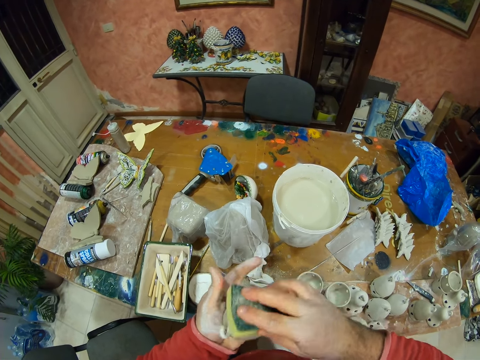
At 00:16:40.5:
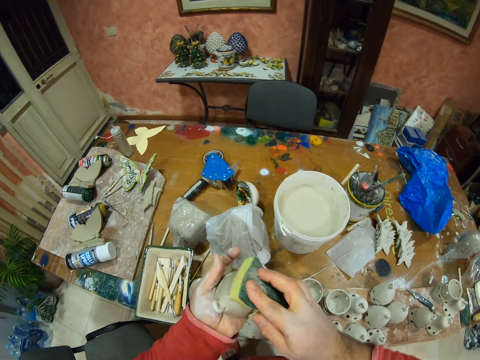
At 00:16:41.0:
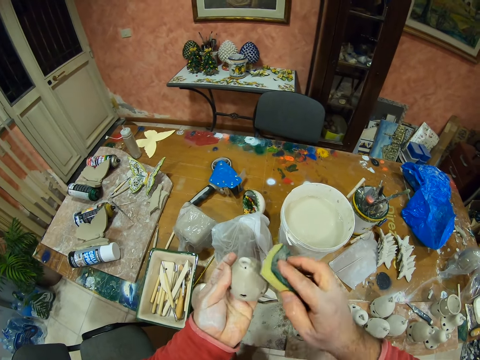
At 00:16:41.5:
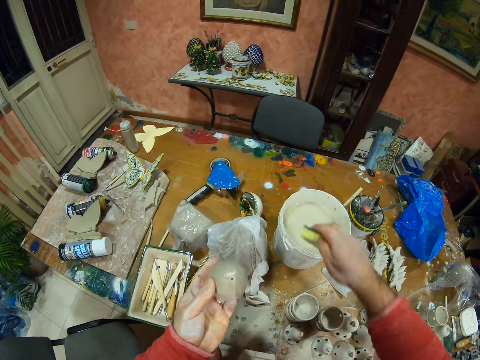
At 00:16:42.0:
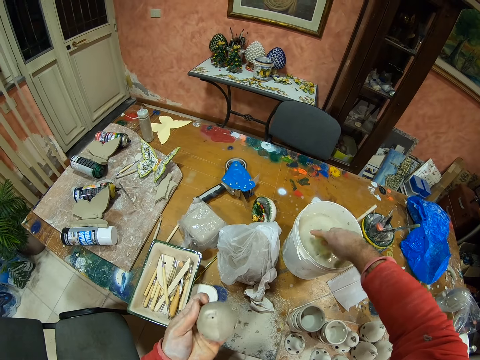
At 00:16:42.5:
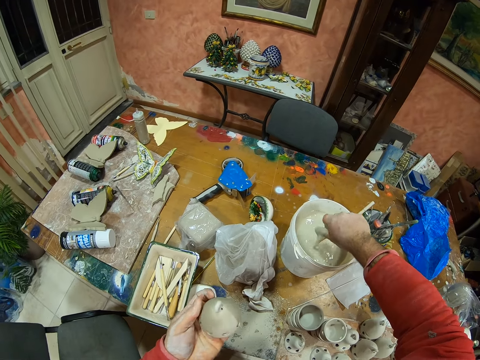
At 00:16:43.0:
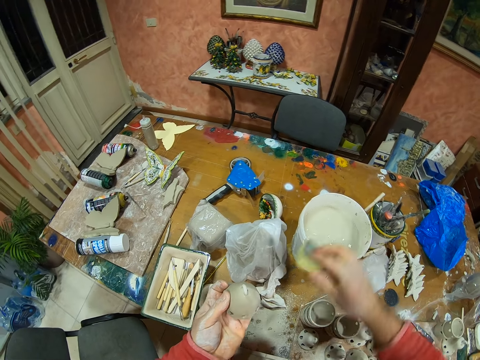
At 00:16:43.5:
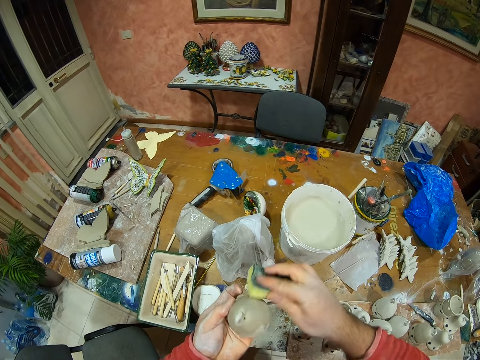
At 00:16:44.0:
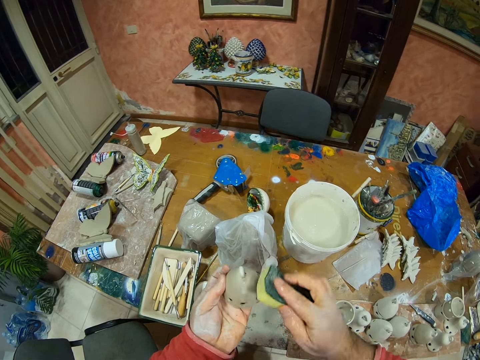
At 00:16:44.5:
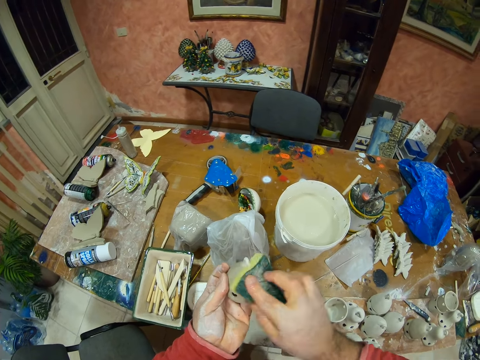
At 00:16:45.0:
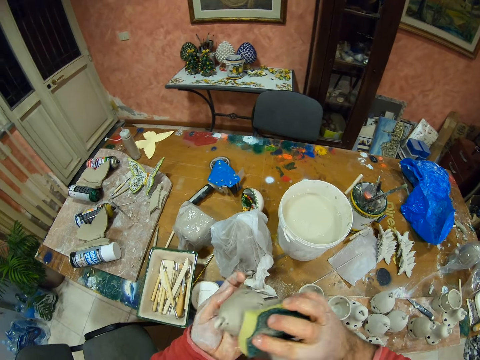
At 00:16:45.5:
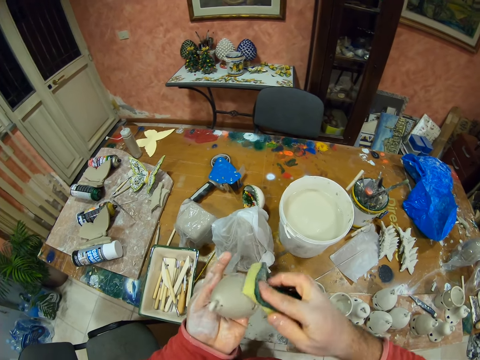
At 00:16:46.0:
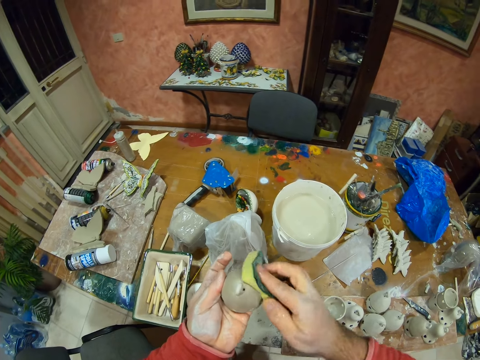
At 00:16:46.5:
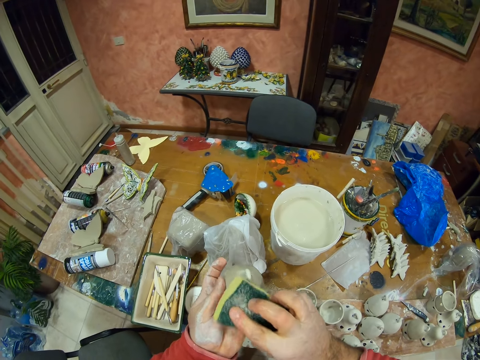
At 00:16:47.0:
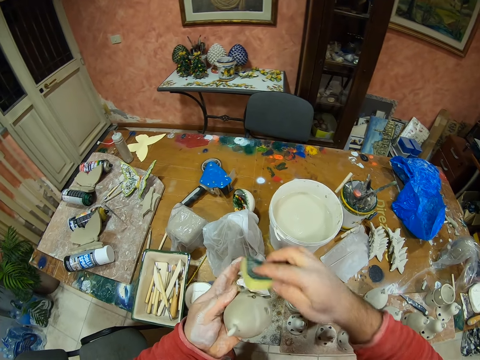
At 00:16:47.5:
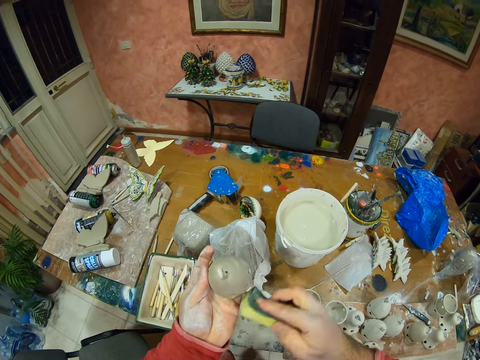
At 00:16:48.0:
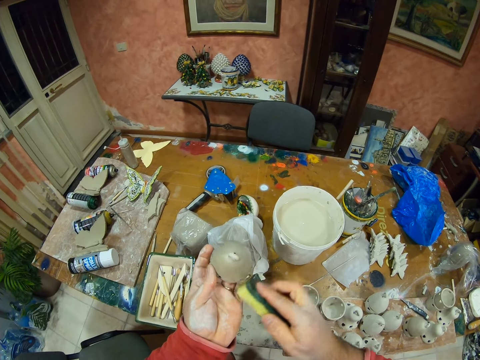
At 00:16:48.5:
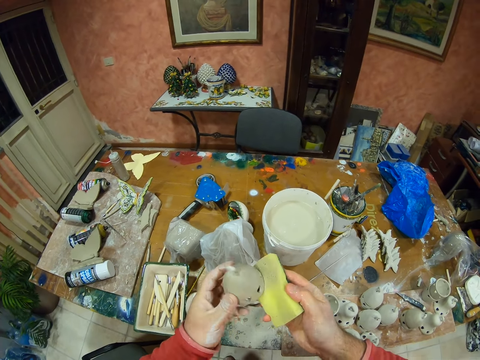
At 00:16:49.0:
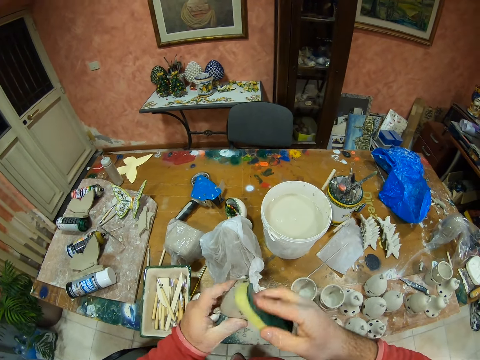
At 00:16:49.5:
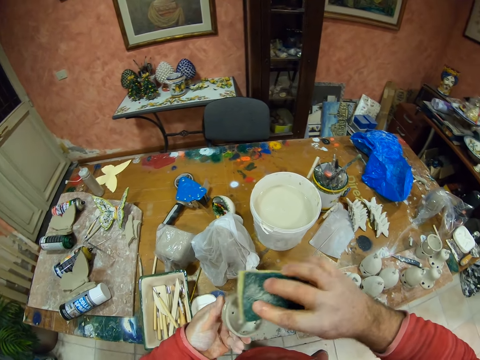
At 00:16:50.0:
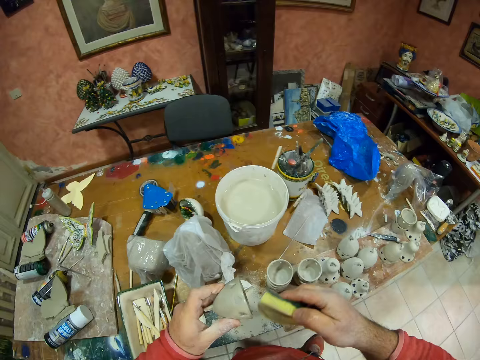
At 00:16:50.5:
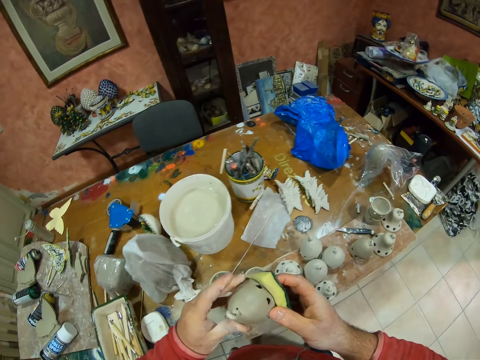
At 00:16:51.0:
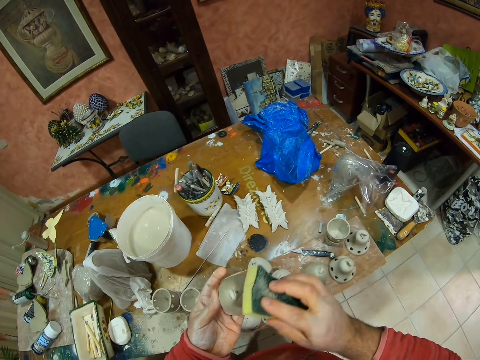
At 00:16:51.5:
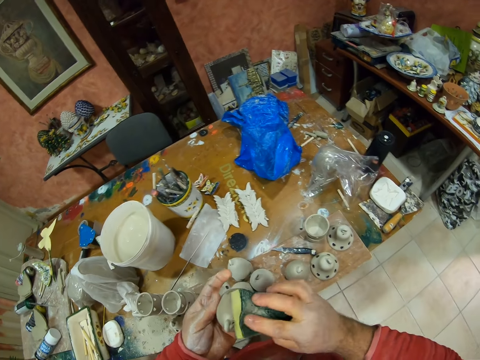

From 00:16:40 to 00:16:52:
The camera wearer dips the sponge on the water bucket. They squeeze water from the sponge. They wipe the pottery with the sponge.

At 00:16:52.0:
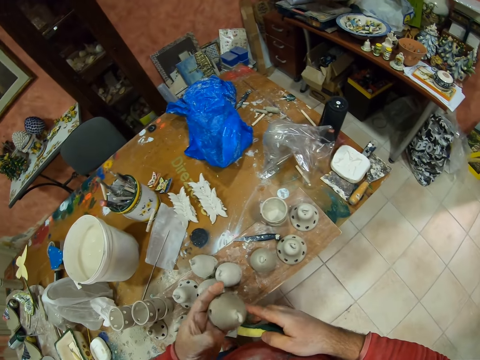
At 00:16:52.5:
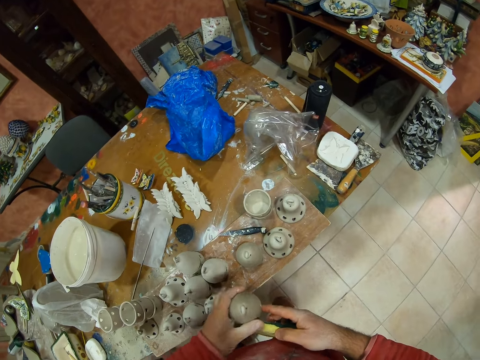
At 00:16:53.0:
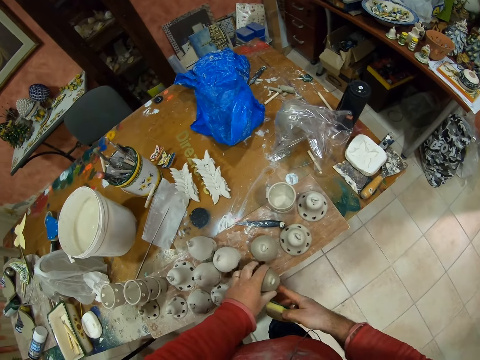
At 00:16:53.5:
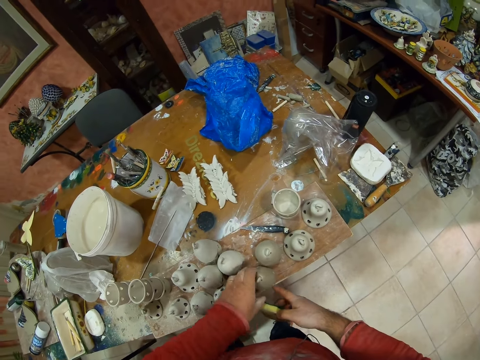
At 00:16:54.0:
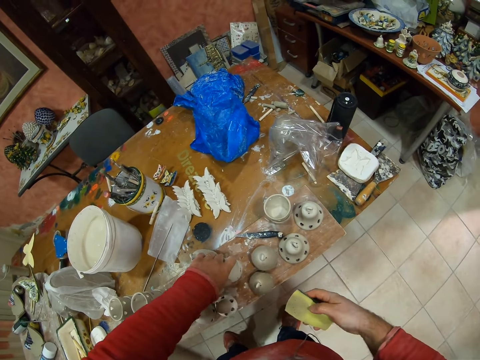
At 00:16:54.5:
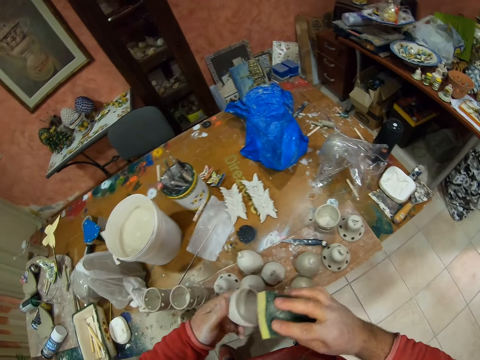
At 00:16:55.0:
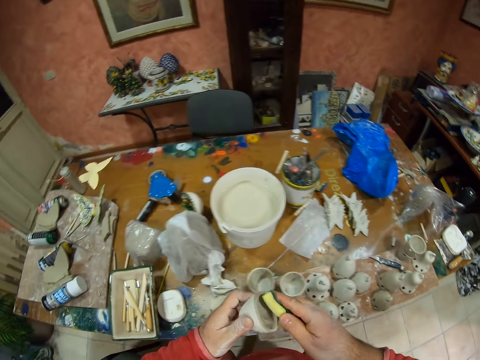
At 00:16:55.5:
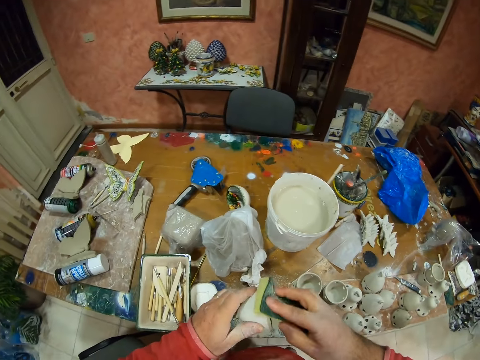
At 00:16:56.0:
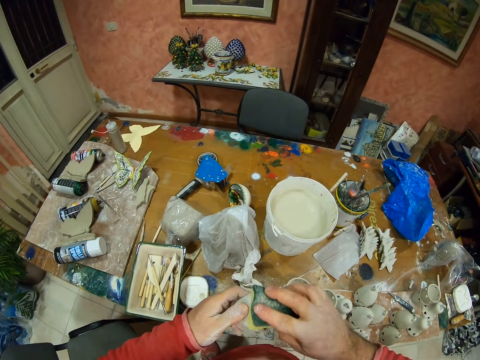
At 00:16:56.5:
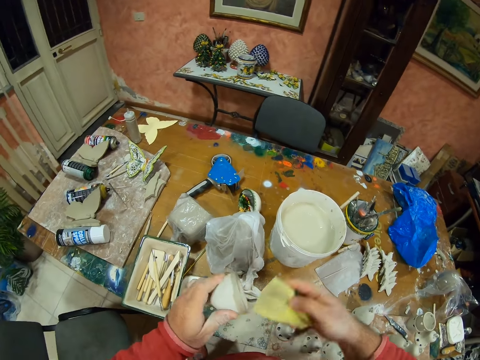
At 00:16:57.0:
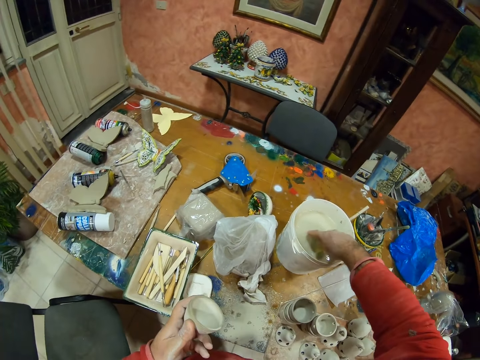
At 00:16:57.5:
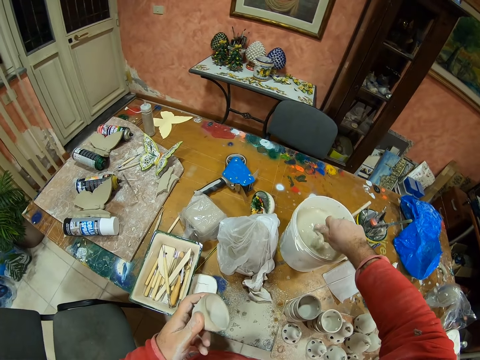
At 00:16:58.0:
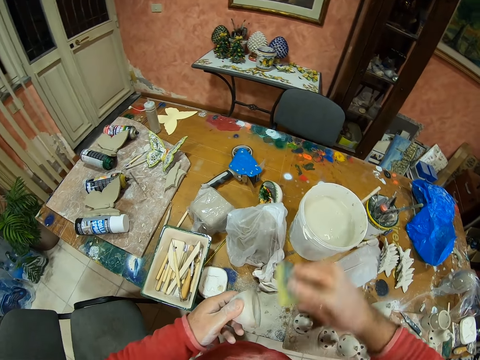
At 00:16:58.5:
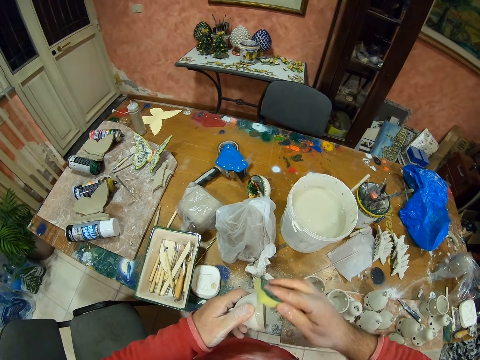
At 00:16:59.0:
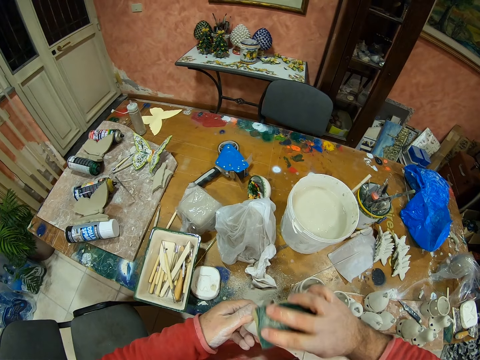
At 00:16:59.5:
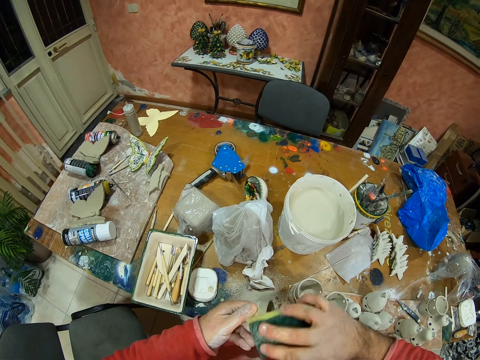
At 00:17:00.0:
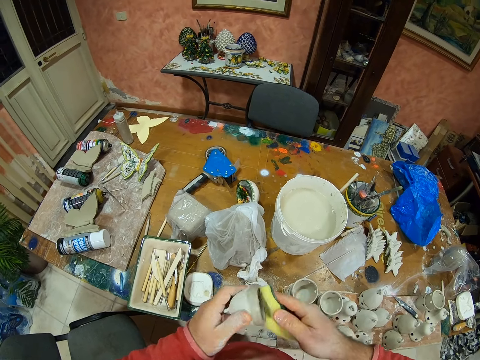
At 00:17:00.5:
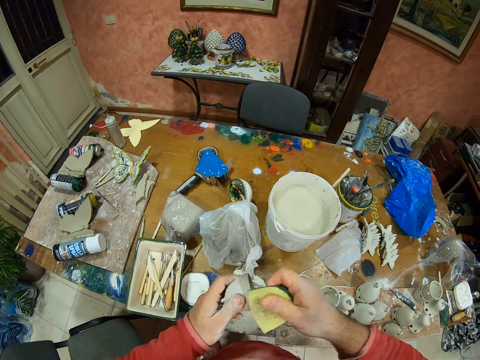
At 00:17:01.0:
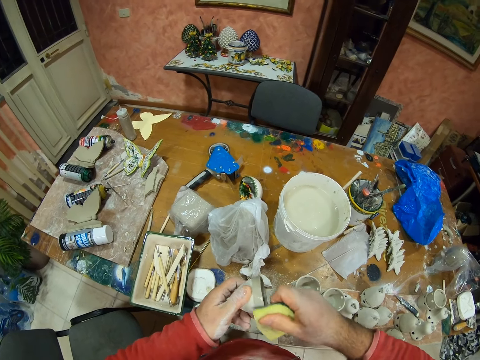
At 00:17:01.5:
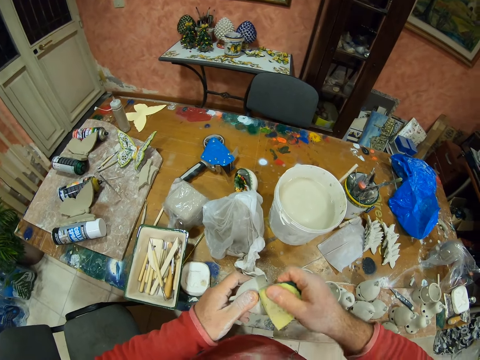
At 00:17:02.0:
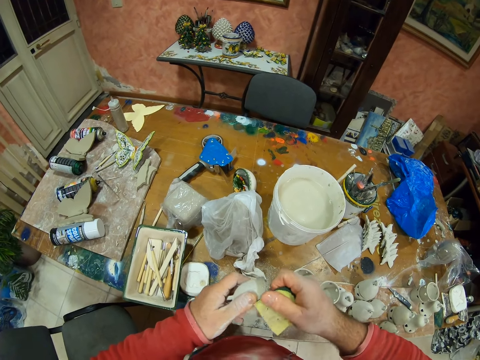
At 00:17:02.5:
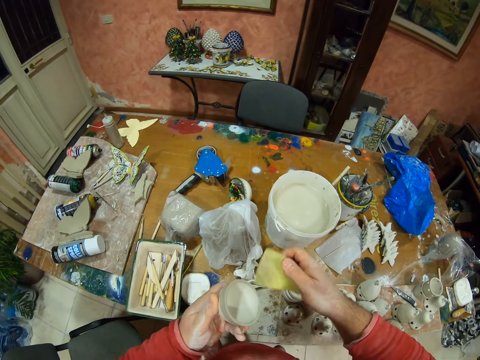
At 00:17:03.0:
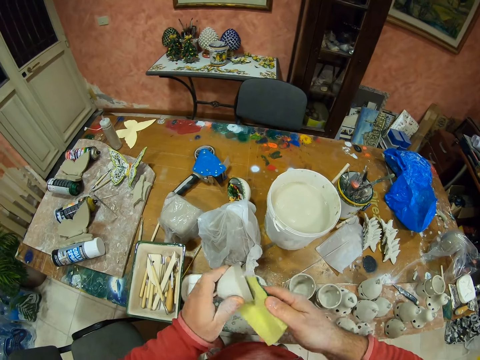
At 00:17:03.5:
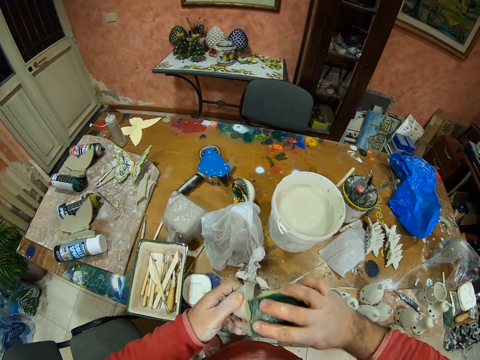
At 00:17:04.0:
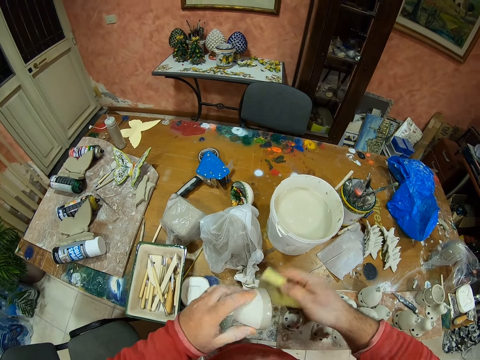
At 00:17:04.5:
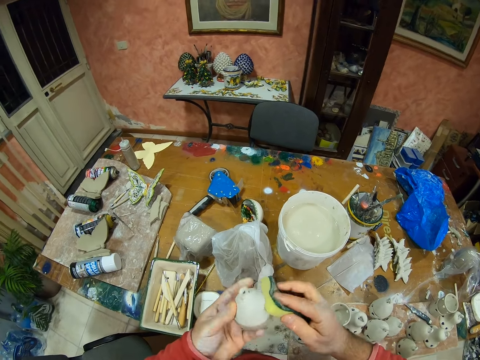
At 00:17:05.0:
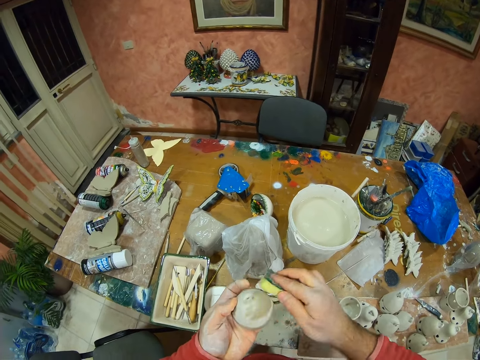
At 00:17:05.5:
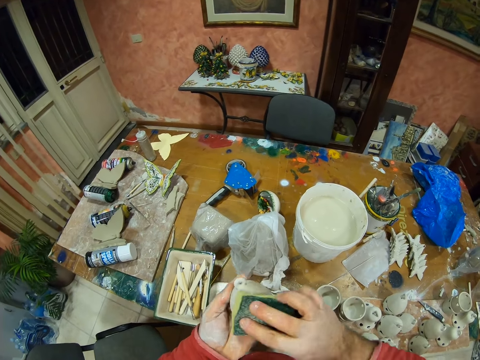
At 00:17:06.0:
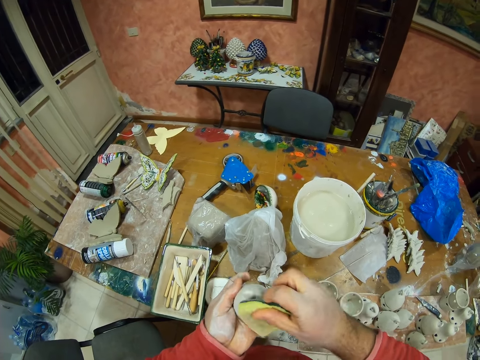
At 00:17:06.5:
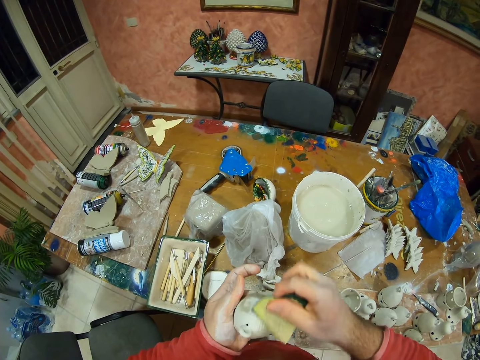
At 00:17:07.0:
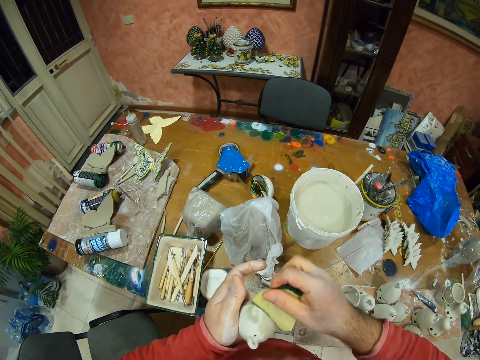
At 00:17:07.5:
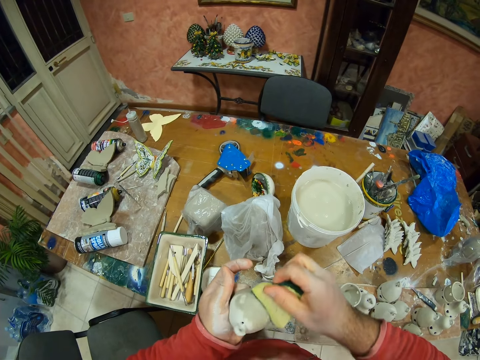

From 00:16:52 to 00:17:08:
The camera wearer places the pottery on the table, picks the pottery from the table, and wipes the pottery with the sponge. They dip the sponge on the water bucket, squeeze water from the sponge, and wipe the pottery with the sponge.
